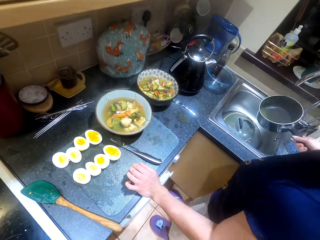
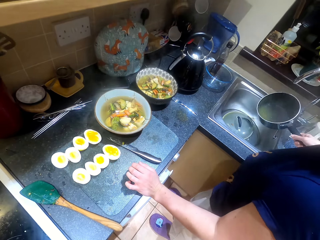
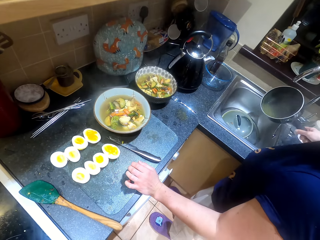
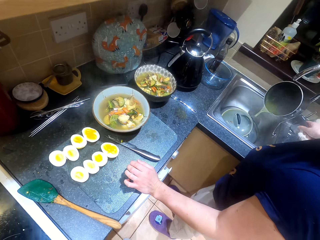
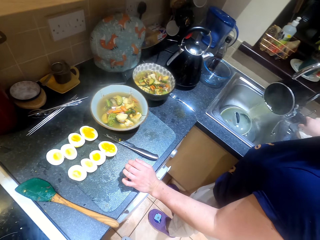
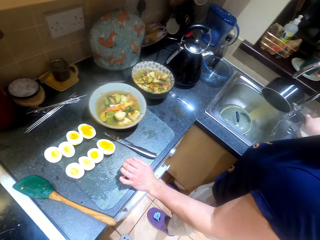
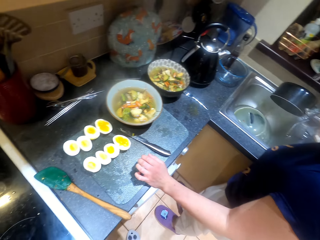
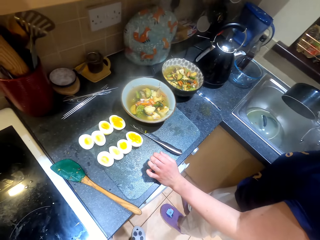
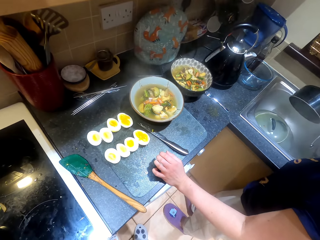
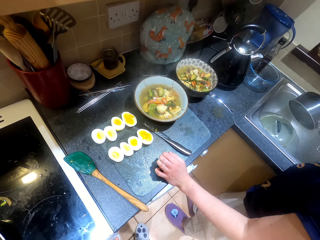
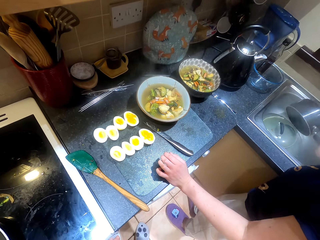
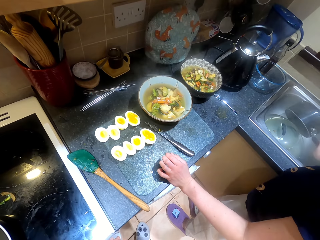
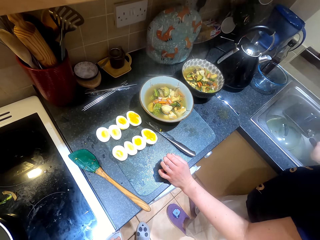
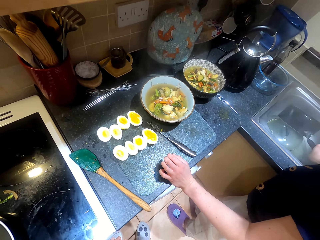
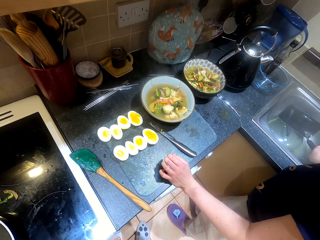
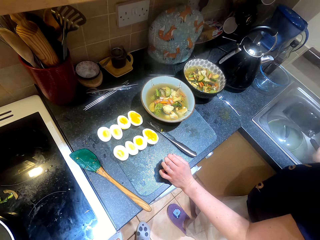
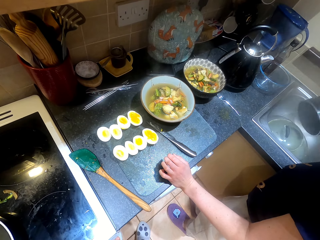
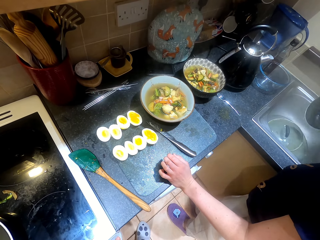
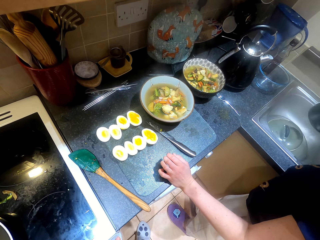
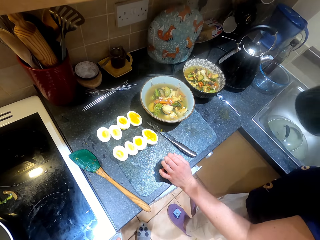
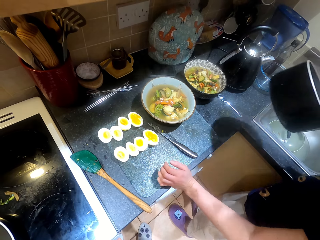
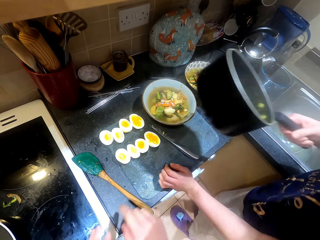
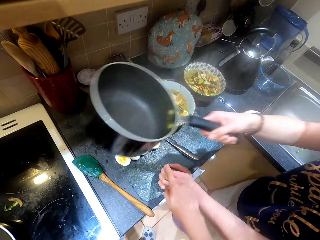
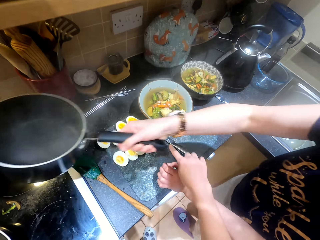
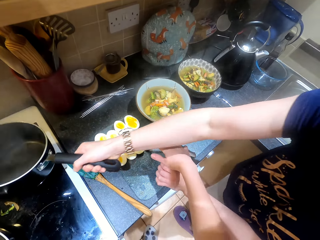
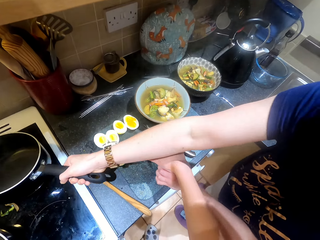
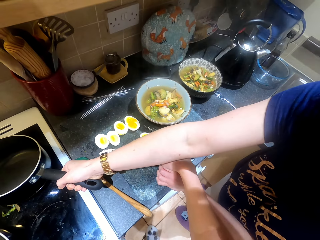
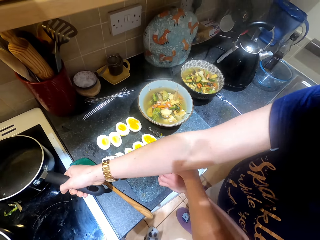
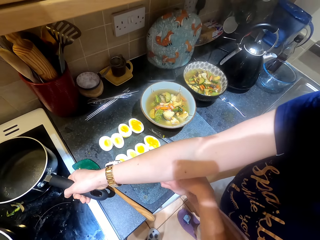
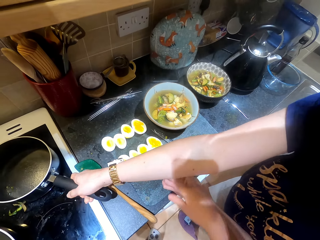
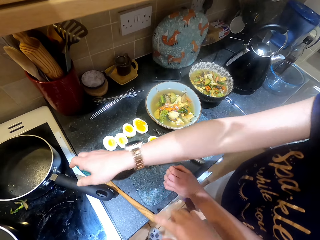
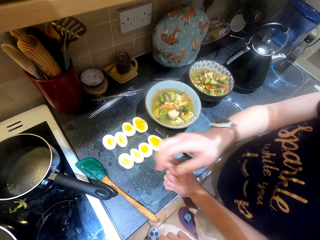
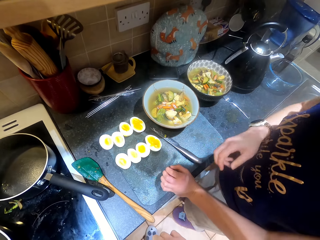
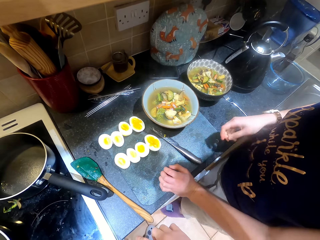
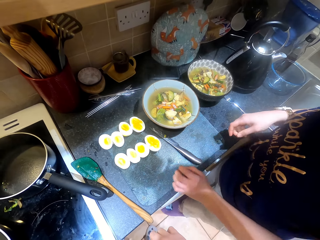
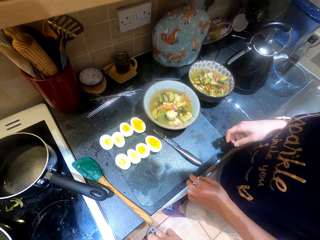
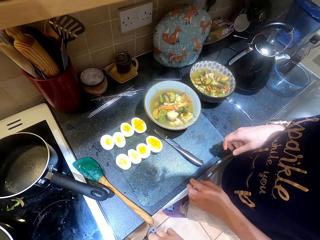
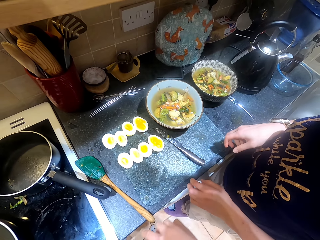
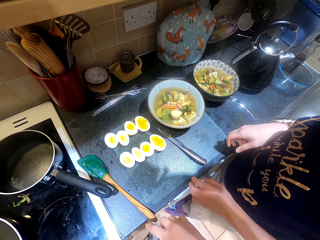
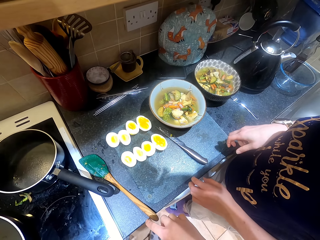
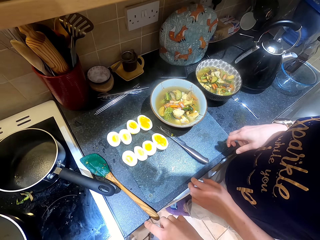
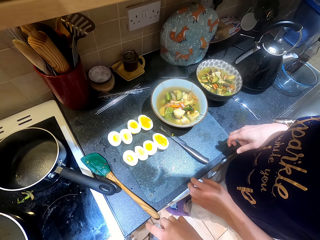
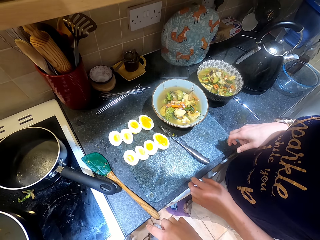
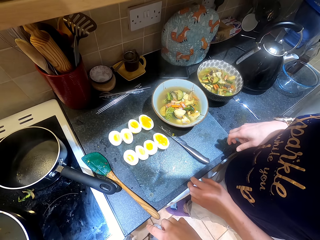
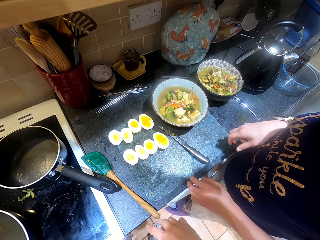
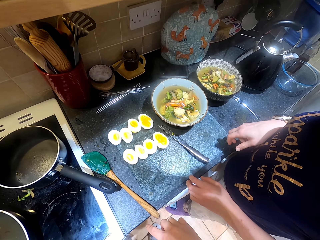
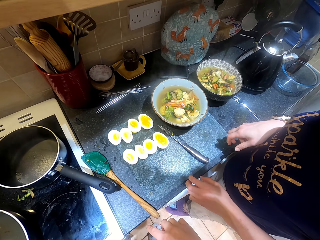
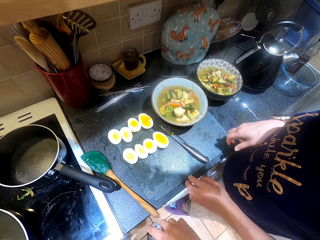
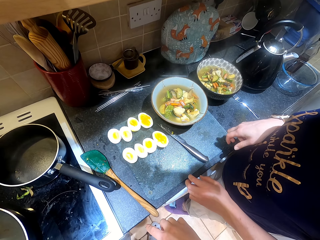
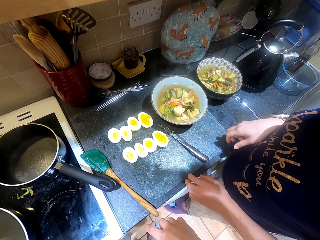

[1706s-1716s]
A person pours soup in the sink. The camera wearer stretches the right hand. The person places the cooking pot on the cooker. The camera wearer moves the right hand. They look around.

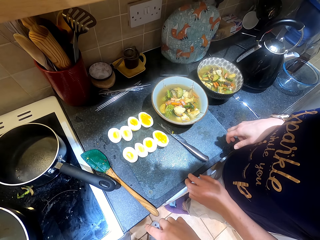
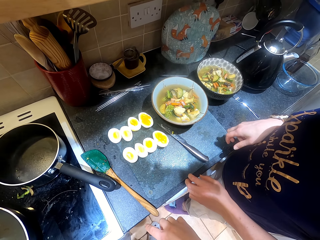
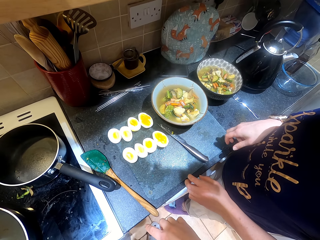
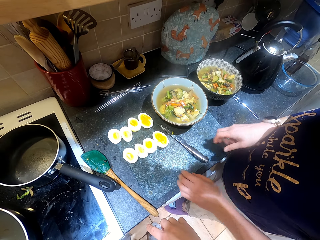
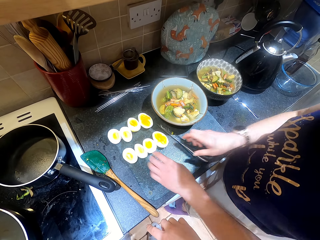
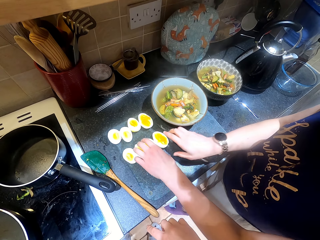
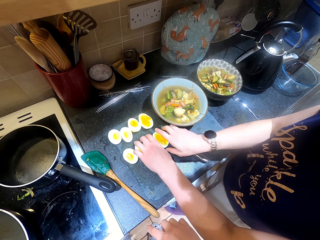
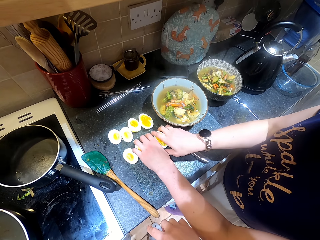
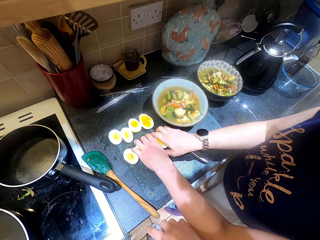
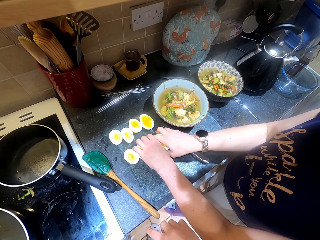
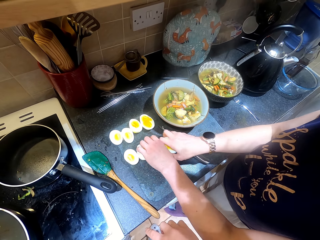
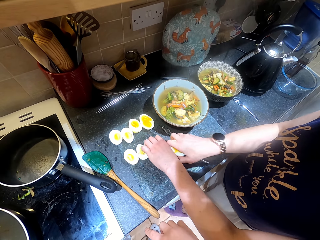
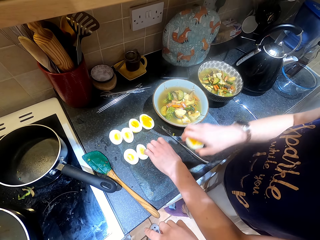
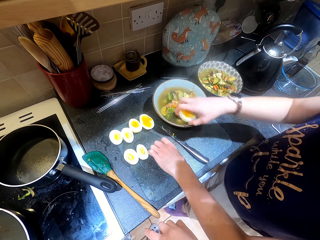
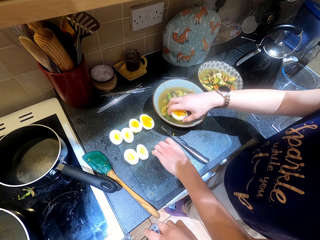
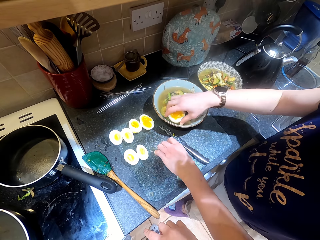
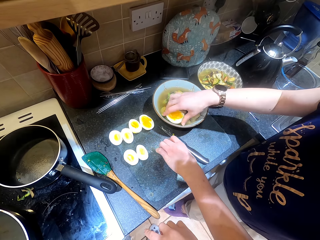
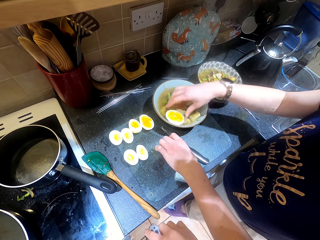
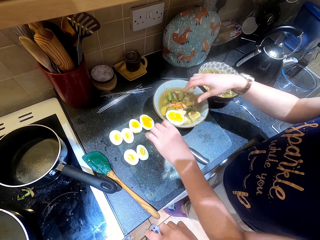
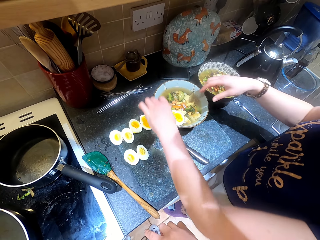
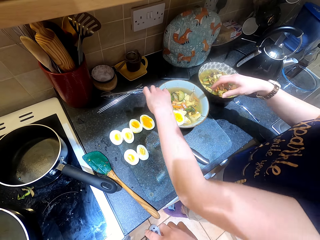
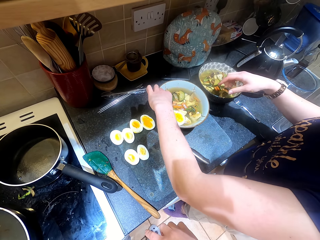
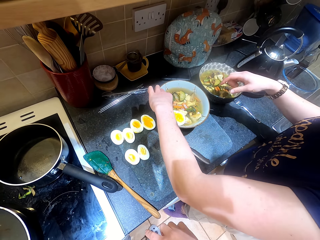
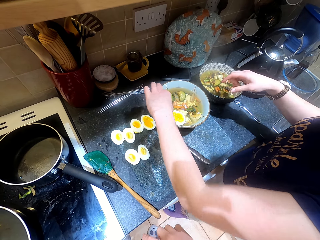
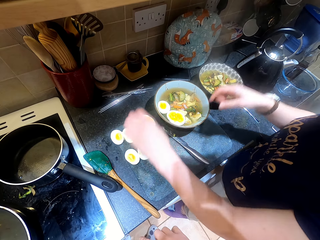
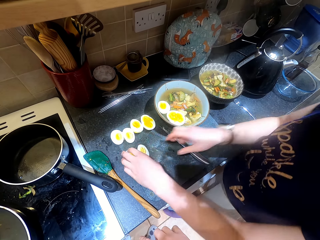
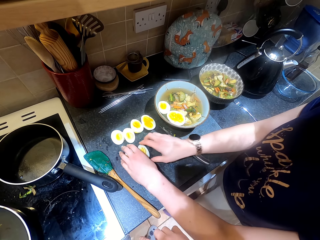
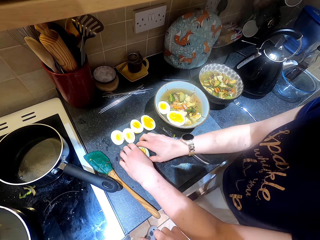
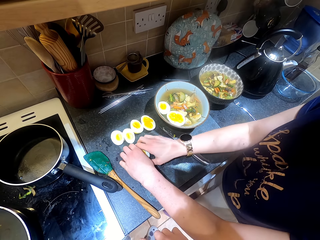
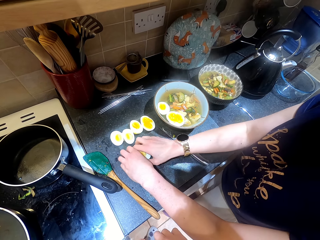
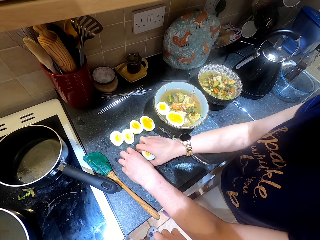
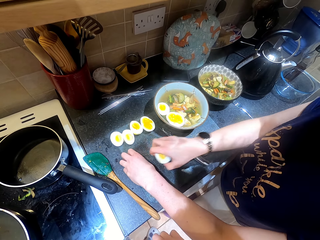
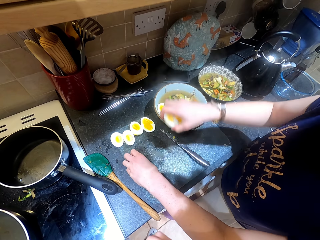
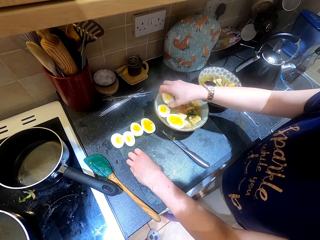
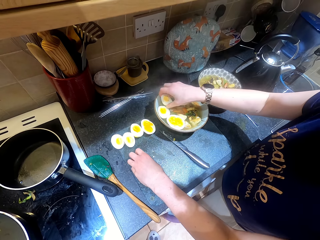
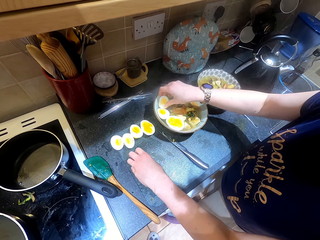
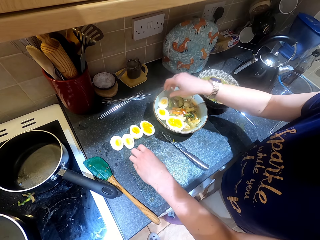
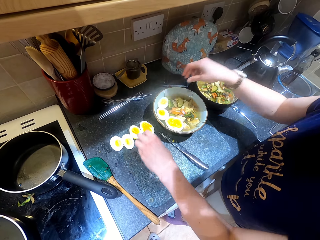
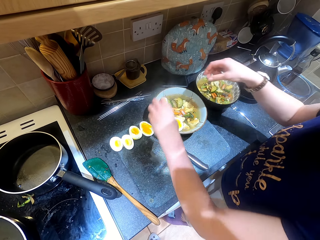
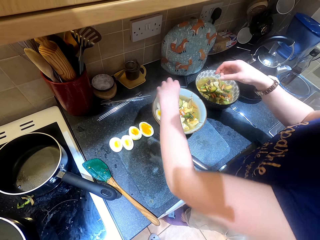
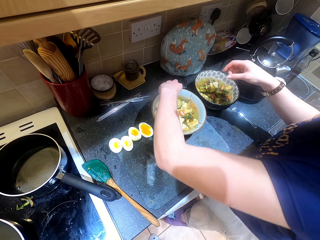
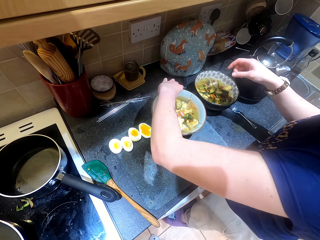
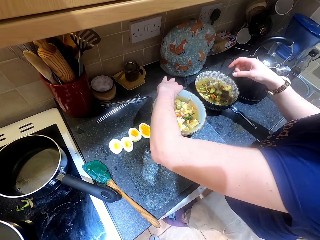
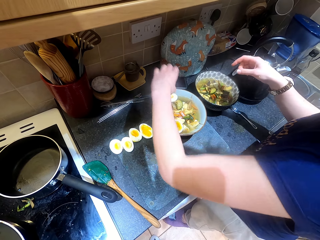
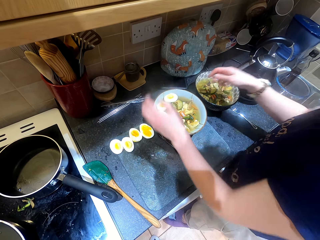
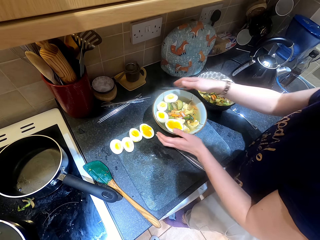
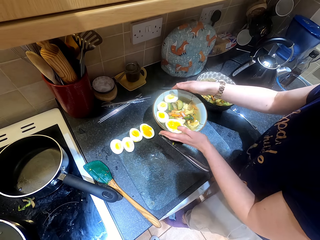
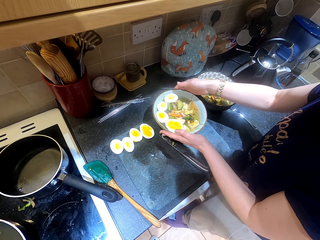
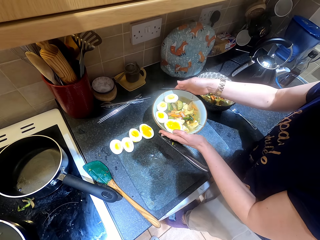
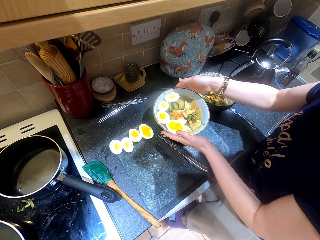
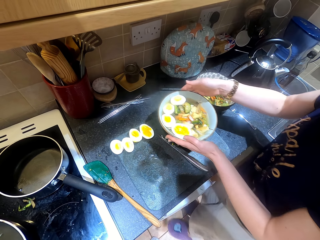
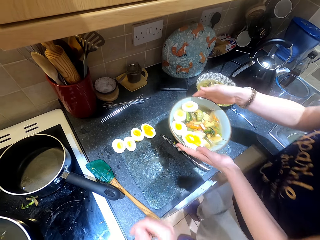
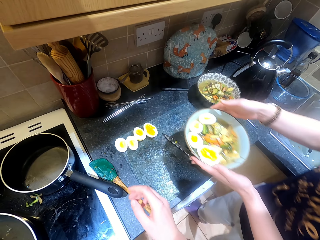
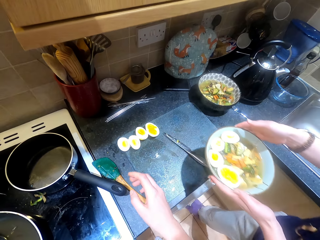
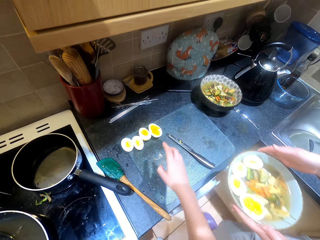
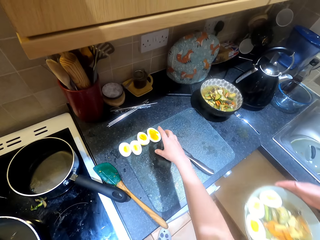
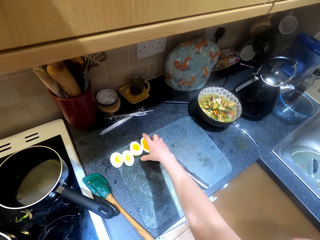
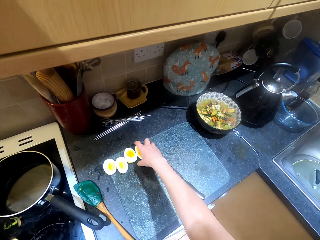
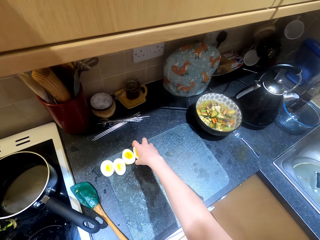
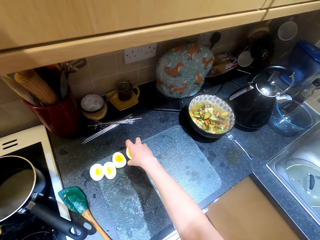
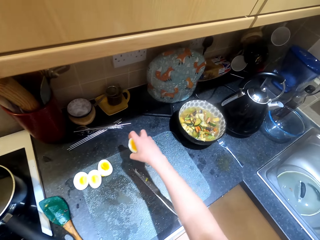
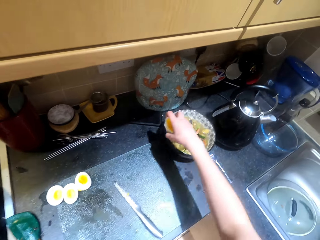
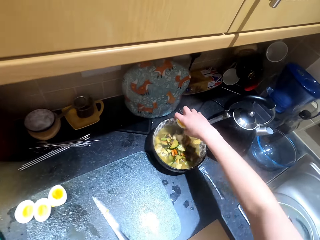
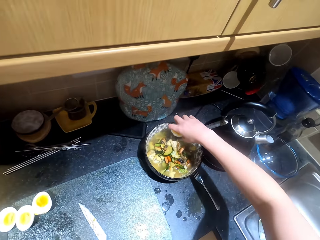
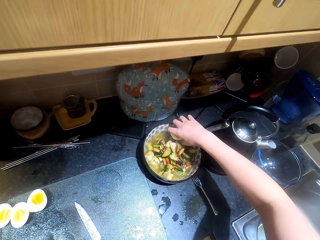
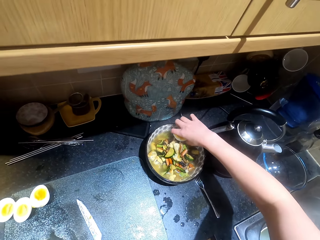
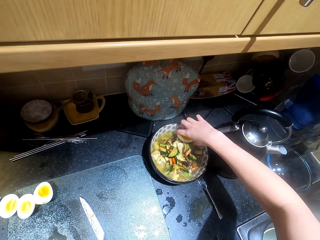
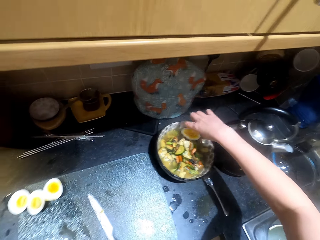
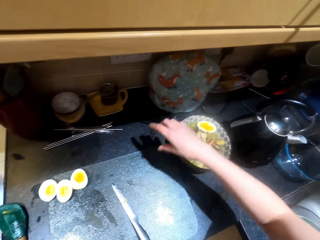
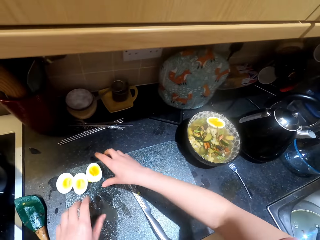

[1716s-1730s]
A person picks the egg pieces on the table. The person places the egg piece on the plate and places another egg piece on the plate. The person picks the egg pieces on the table, places the egg piece on the plate, and places another egg piece on the plate. The person lifts the plate of food on the table. The camera wearer moves in the kitchen. The person moves in the kitchen. The camera wearer picks a piece of egg on the table. They place the piece of egg on the plate.
